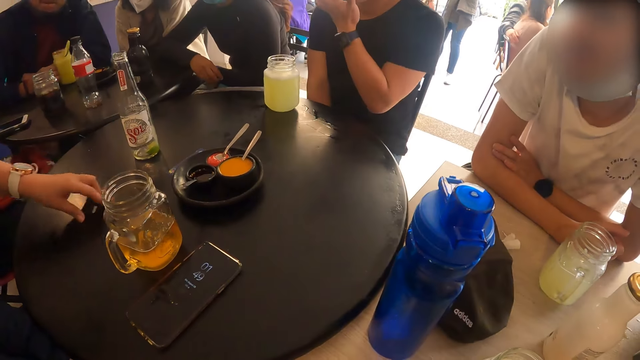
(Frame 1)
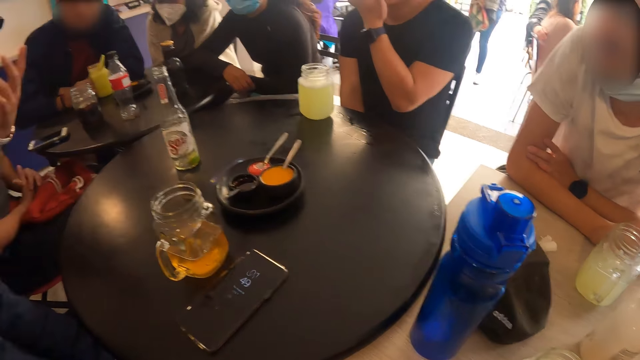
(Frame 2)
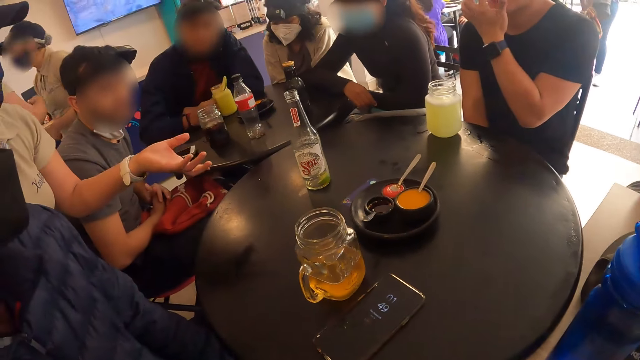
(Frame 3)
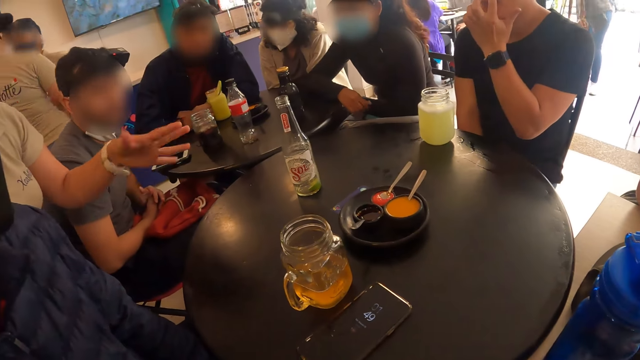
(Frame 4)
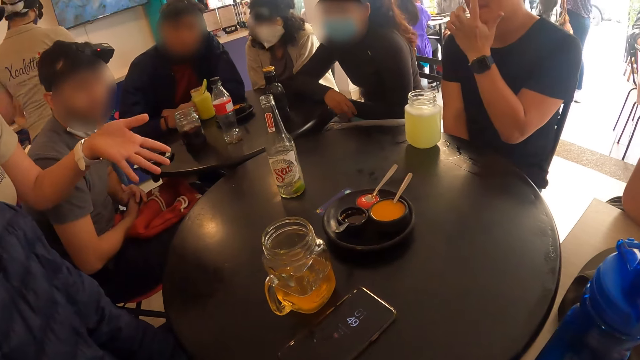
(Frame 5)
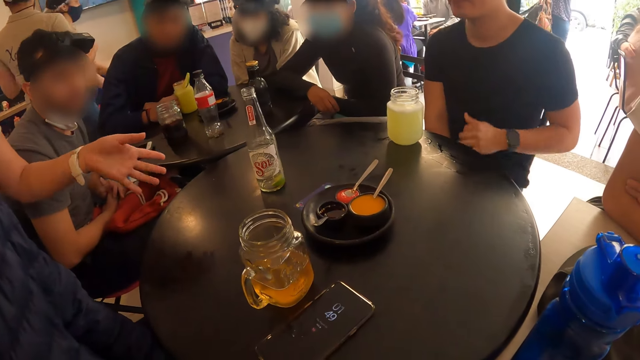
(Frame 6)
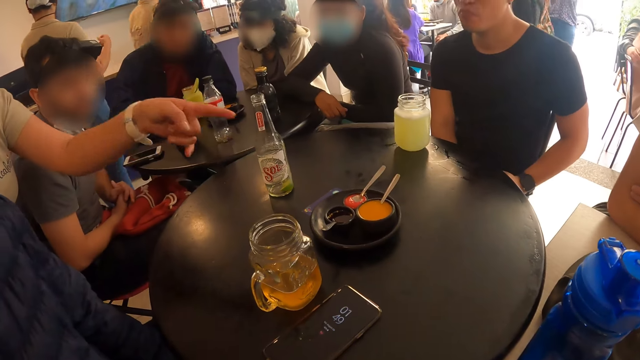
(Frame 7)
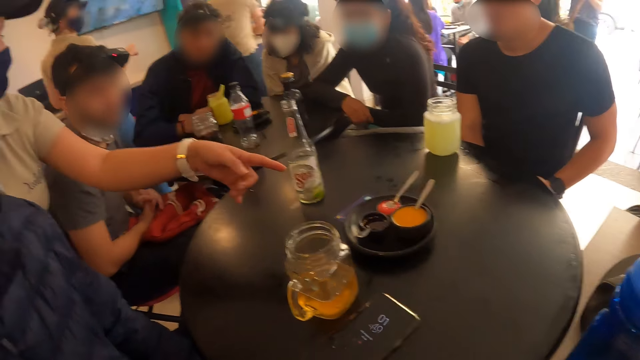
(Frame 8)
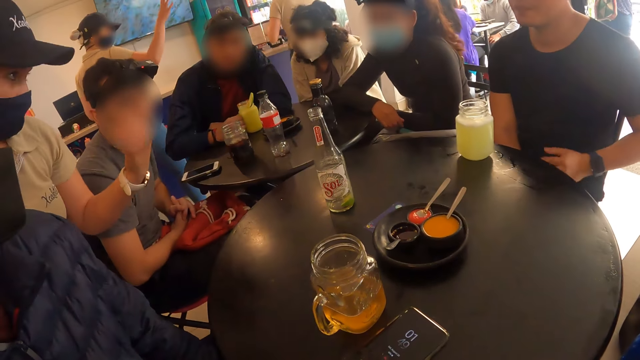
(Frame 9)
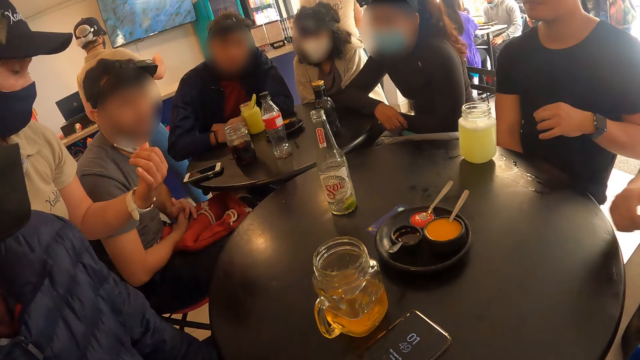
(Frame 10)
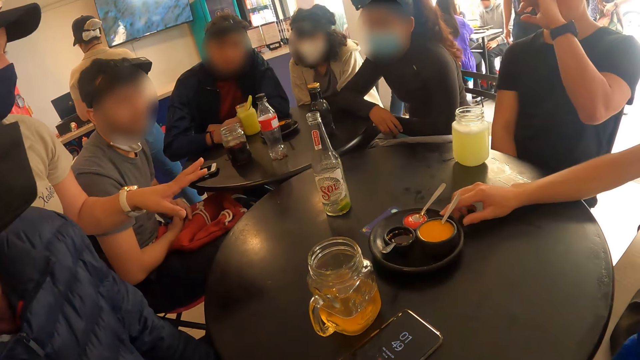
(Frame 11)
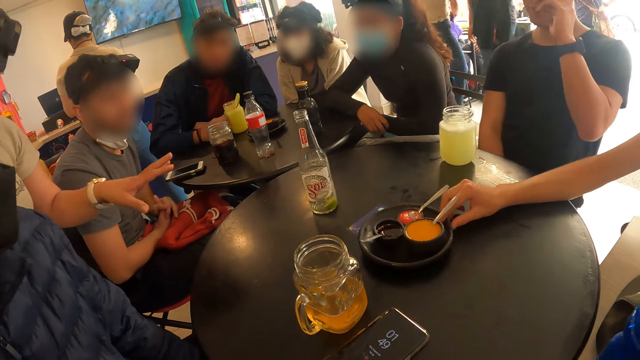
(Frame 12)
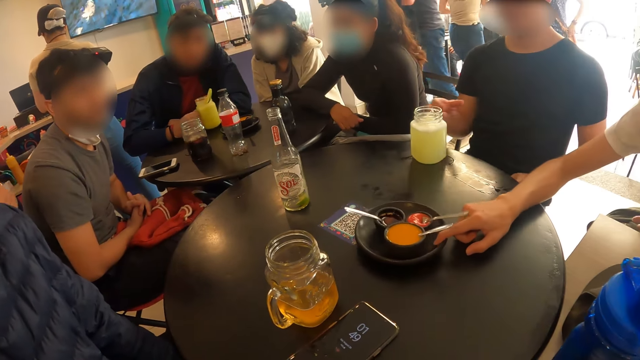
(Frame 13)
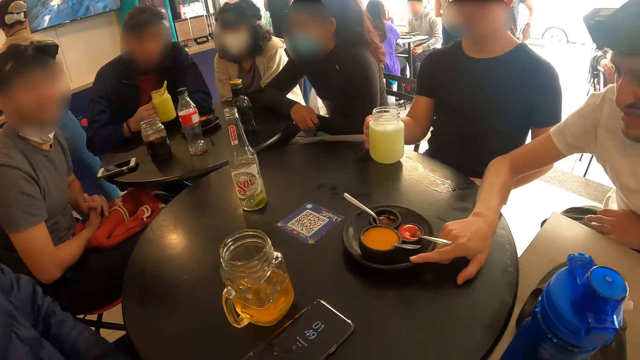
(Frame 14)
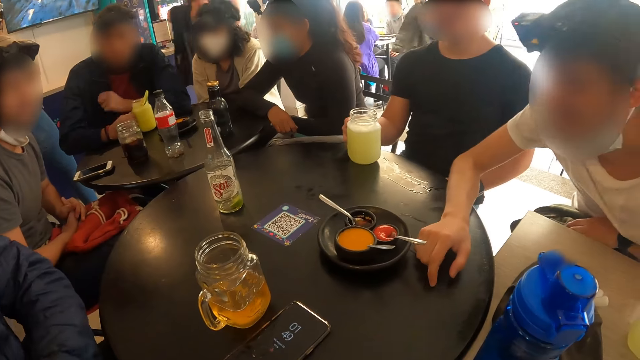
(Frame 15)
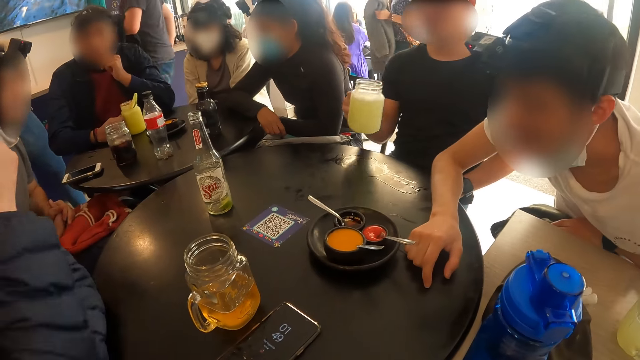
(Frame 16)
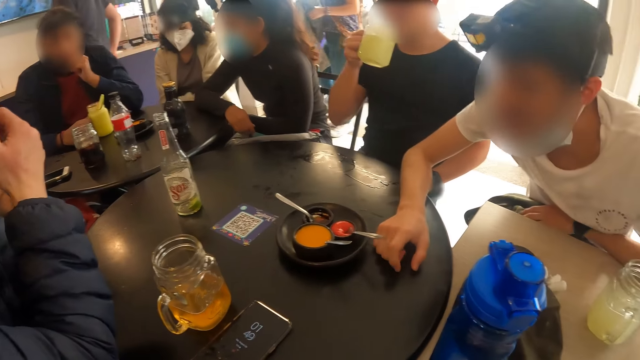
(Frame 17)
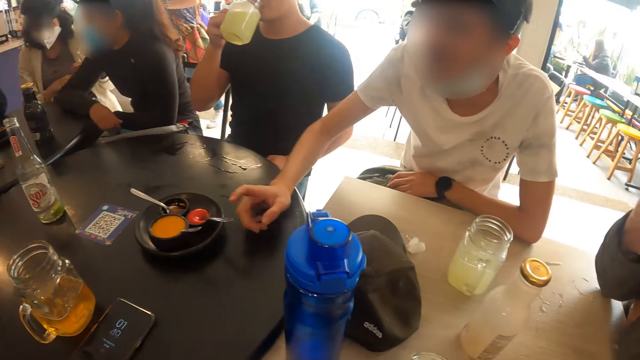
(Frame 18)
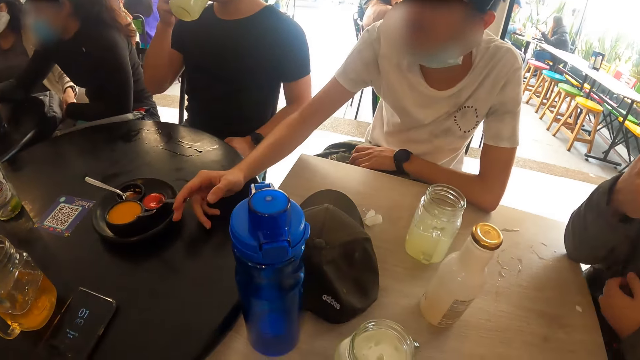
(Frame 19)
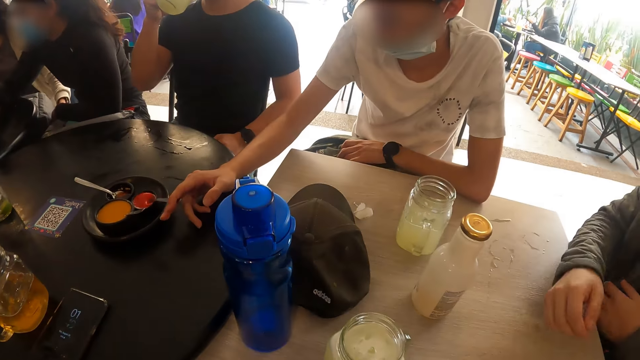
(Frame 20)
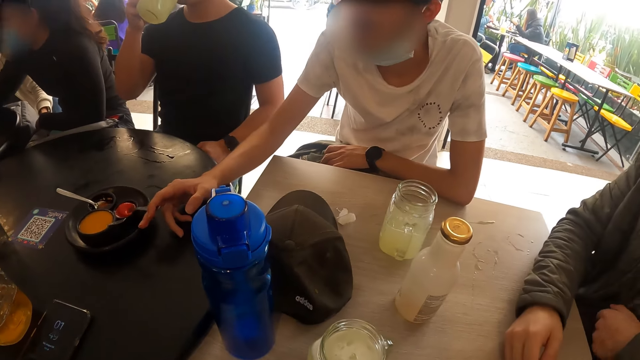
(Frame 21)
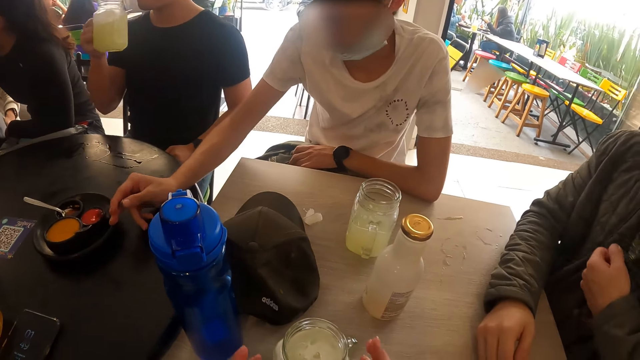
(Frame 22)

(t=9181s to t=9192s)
A man drags a plate of sauce on the table with his right hand. Another man touches his face with his left hand. A third man picks up the glass mug of drink from the table with his right hand, and drinks from the glass mug of drink in his right hand. The first man holds a spoon in the plate of sauce on the table with his right hand. The first man touches the spoon.

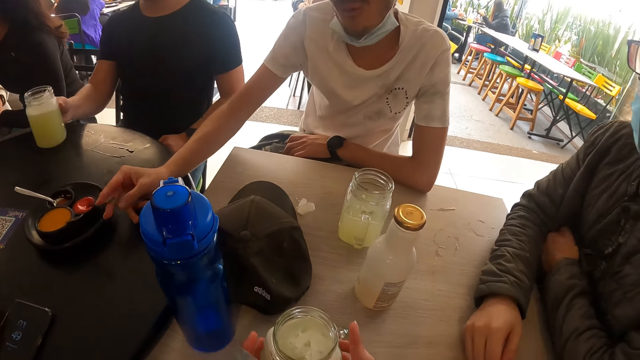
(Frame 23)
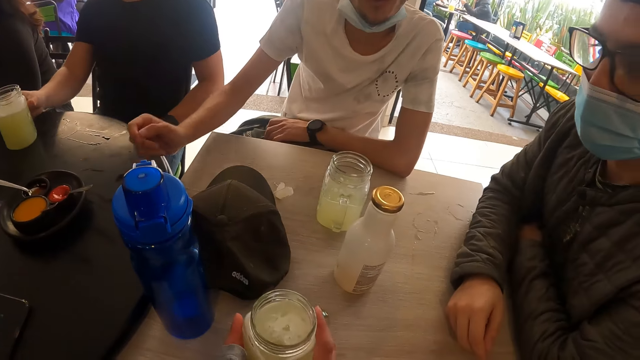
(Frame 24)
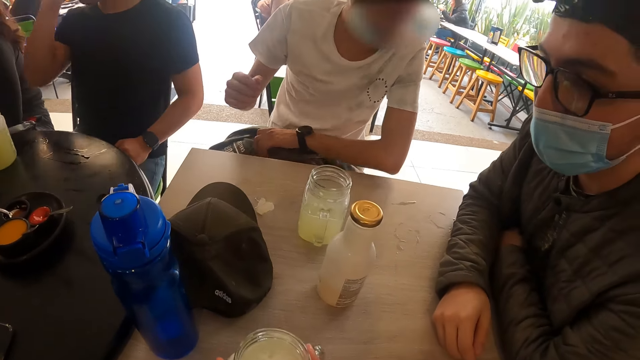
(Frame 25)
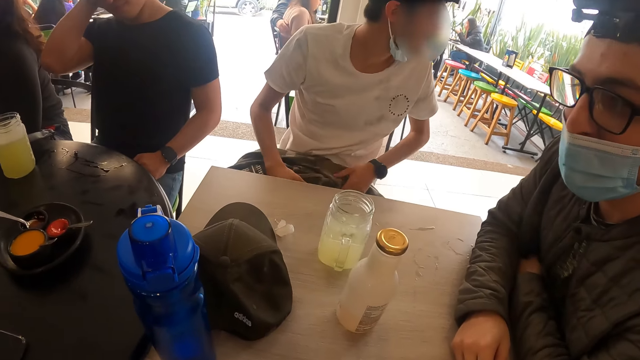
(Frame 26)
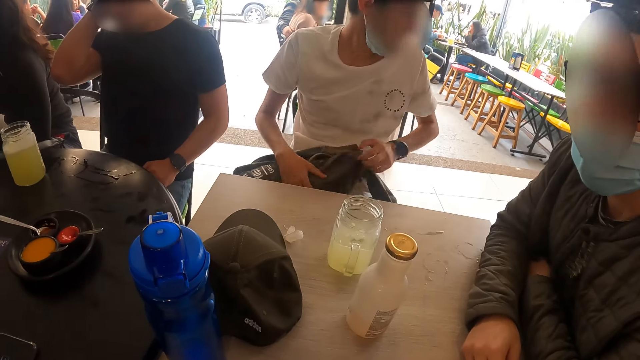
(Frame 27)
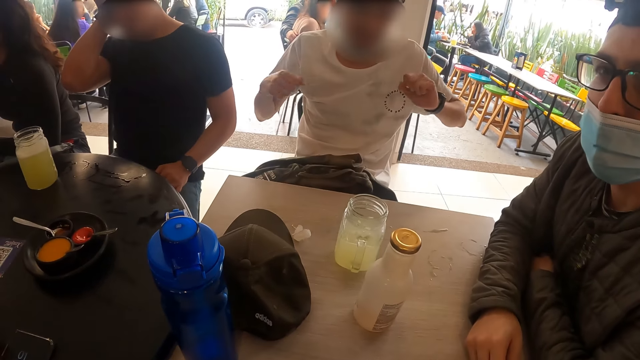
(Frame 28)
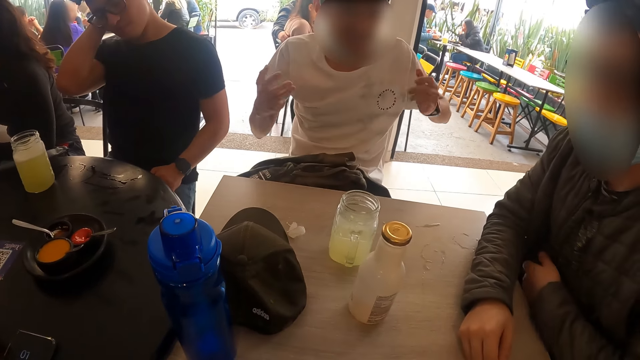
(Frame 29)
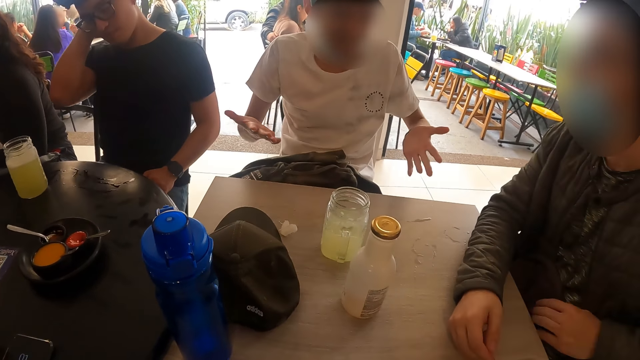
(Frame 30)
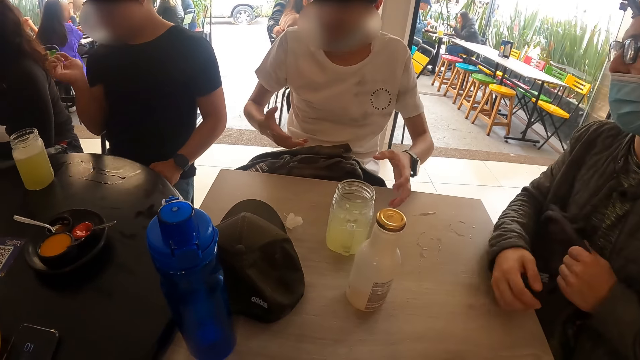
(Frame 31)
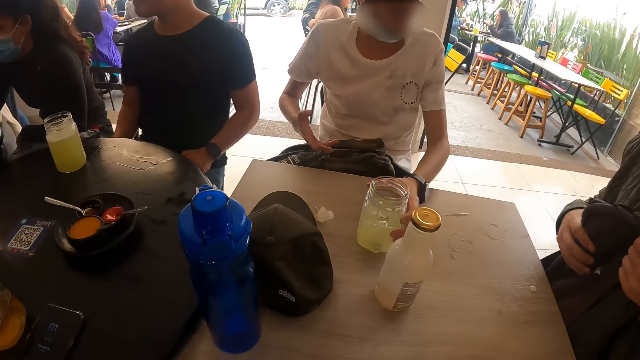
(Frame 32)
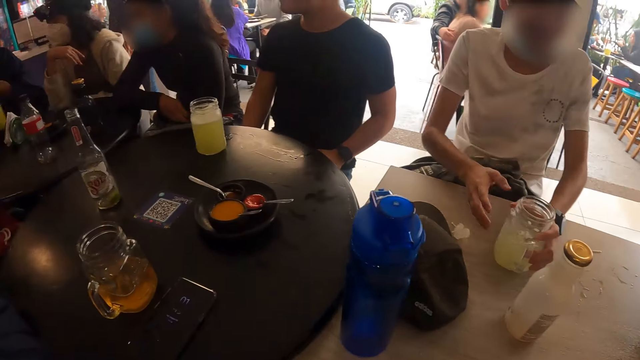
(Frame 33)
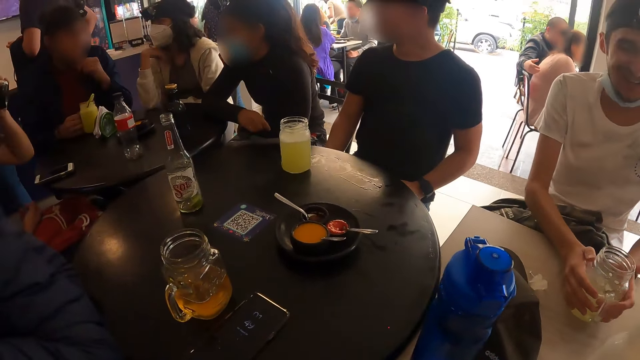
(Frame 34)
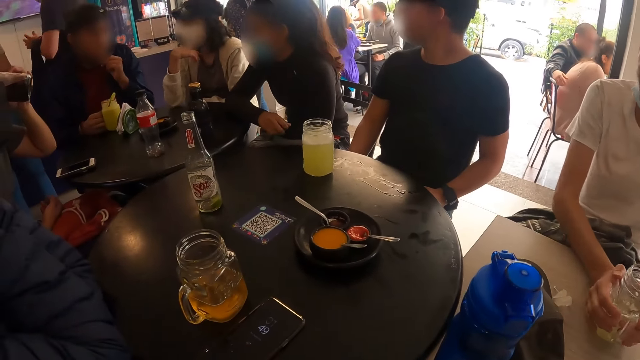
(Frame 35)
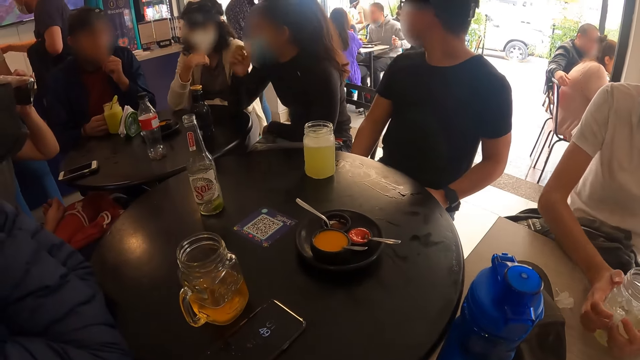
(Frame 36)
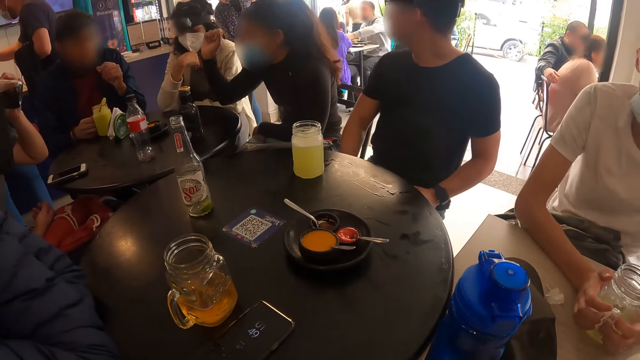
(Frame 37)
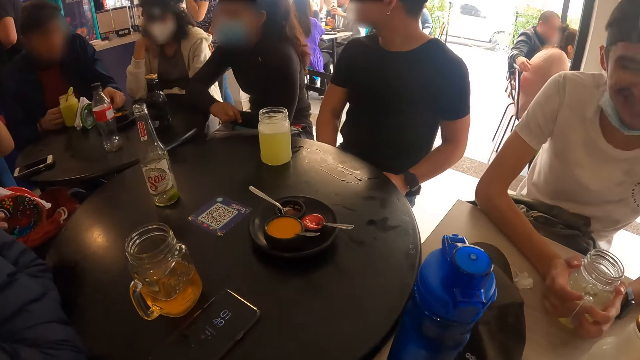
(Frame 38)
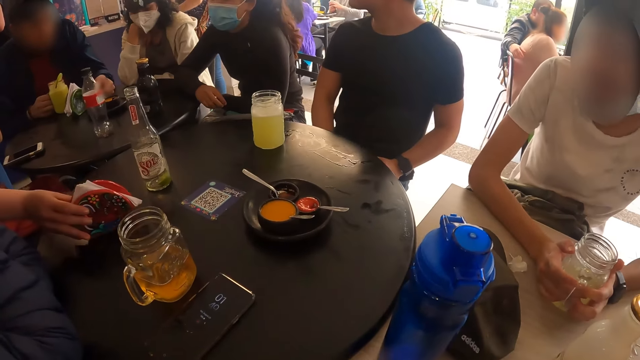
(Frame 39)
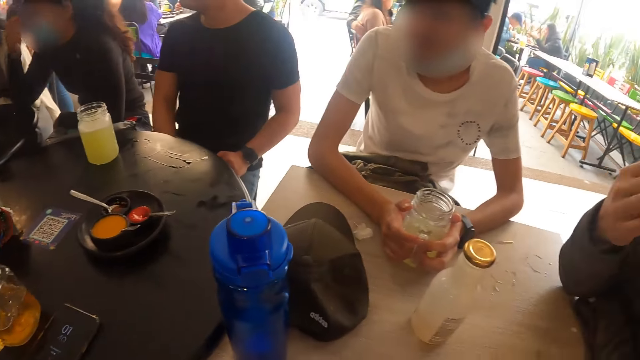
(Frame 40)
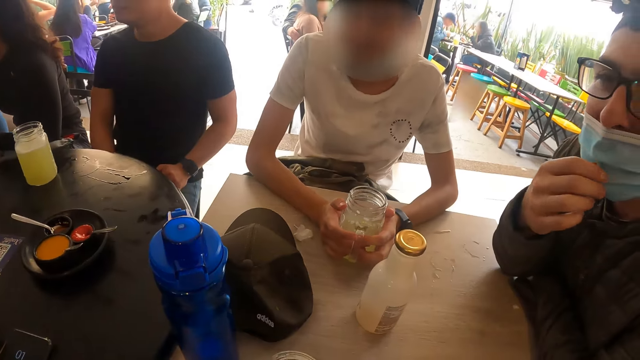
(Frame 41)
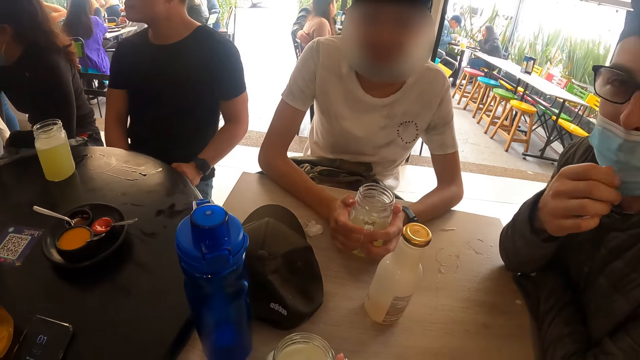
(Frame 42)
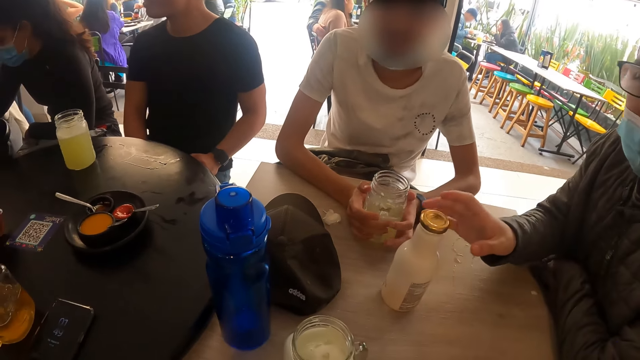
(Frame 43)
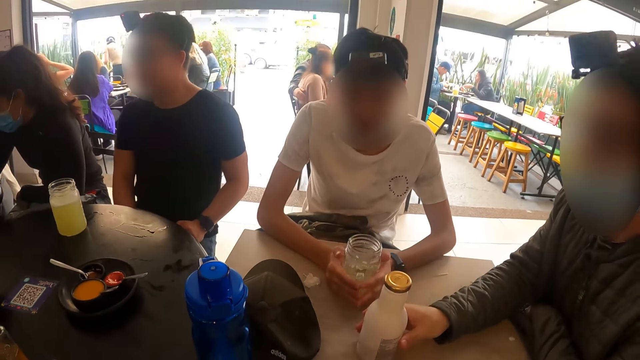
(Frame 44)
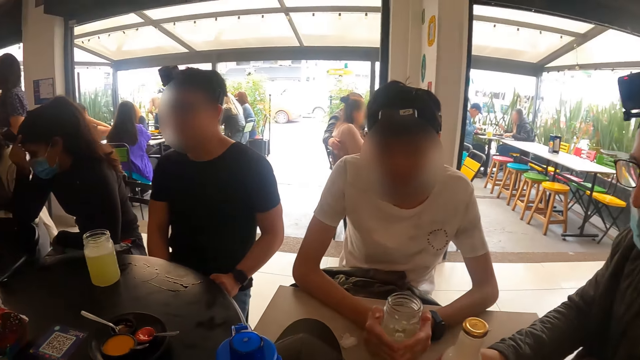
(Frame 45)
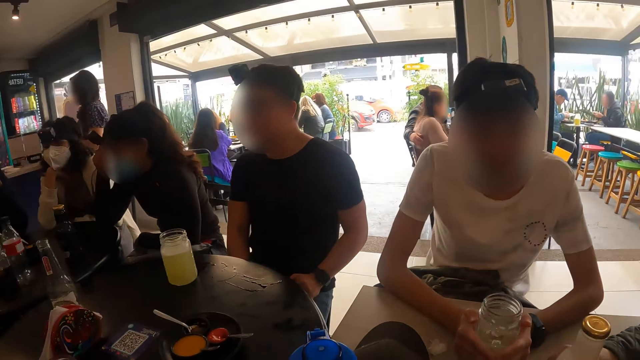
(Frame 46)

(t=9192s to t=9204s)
The camera wearer drags the glass mug of drink on the table with his hands. A man places the glass mug of drink in his right hand on the table and scratches his head with his right hand. Another man makes a hand gesture. A third man holds a bag on his lap with both hands. A fourth man holds a cup of juice on a table with his left hand. A fifth man touches his chin with his left hand. The camera wearer looks around. The fifth man interacts with a group of people. The fourth man holds the cup of juice on the table with both hands. A waitress drops a pack of tissue on the table with her right hand. The third man adjusts his nose mask with his right hand. The fourth man holds a beverage. The camera wearer interacts with the fourth man and the third man. The third man holds a milk bottle on the table with his right hand and moves the milk bottle on the table with his right hand.
